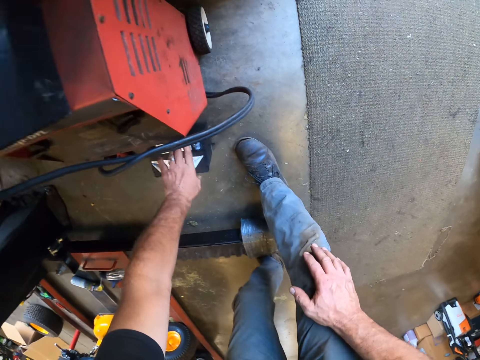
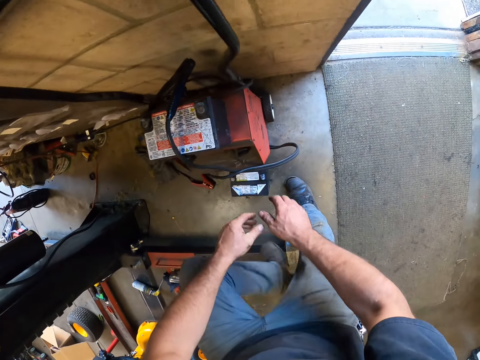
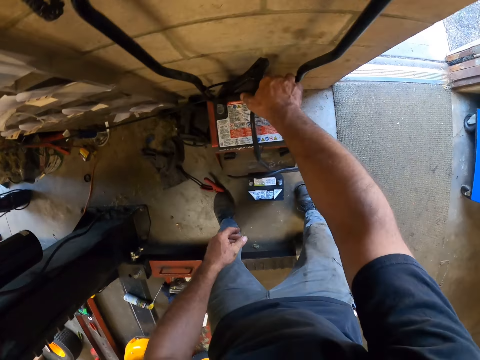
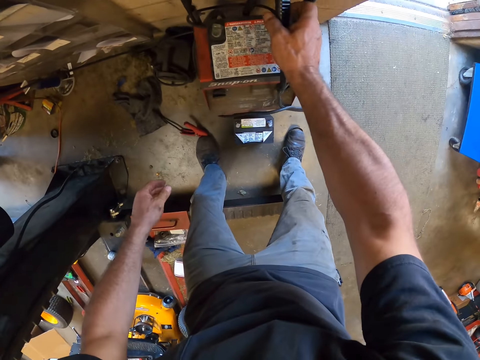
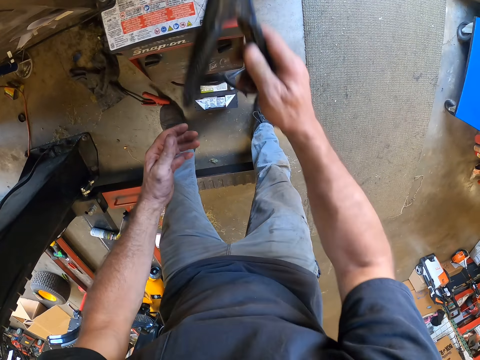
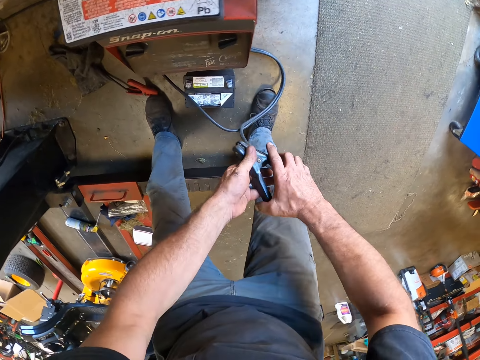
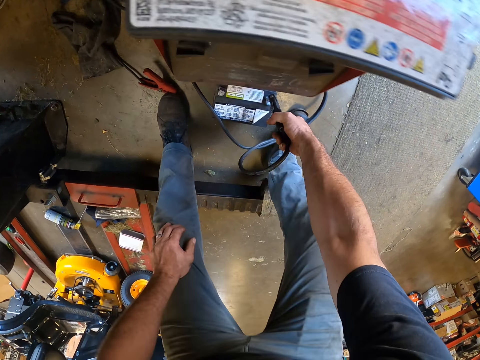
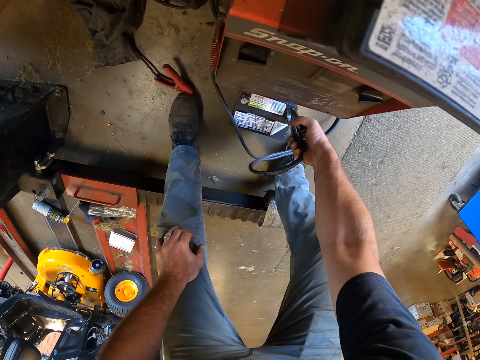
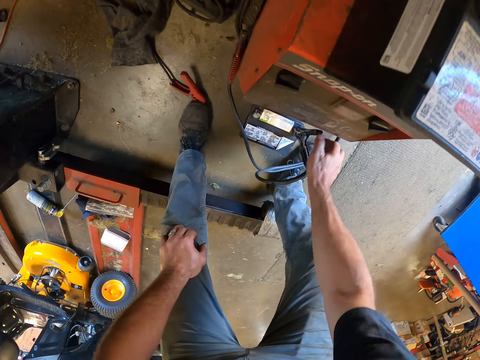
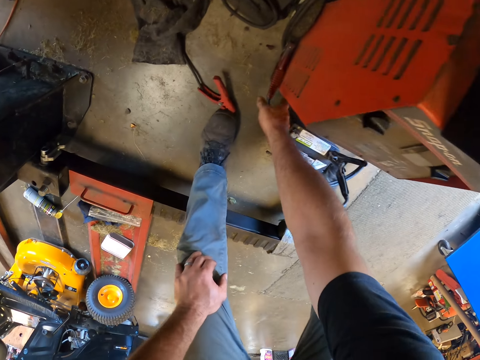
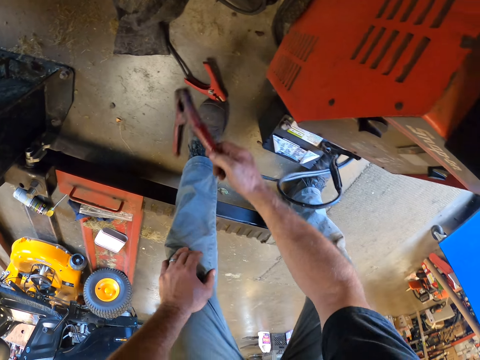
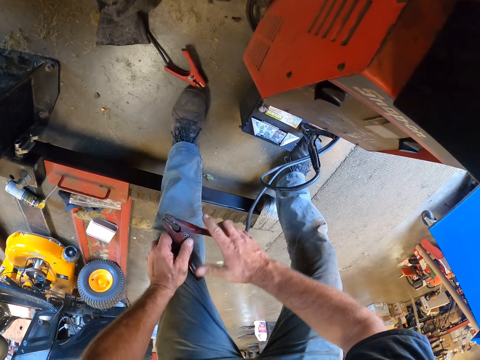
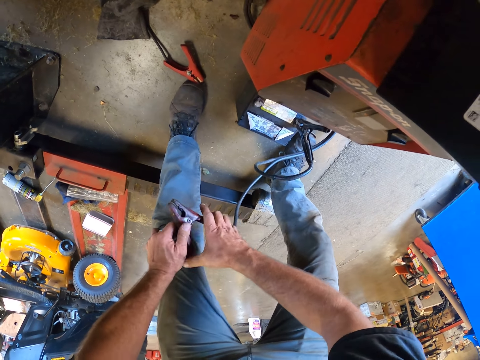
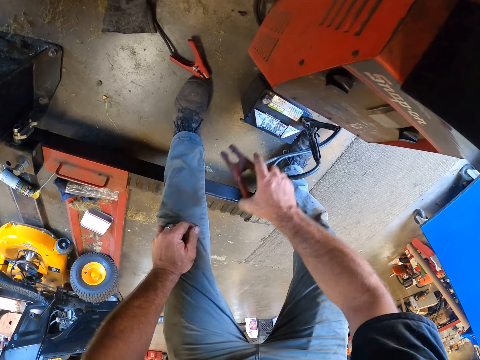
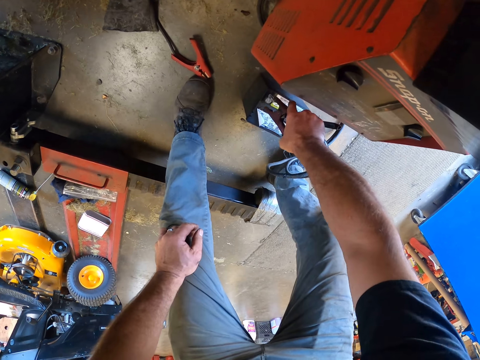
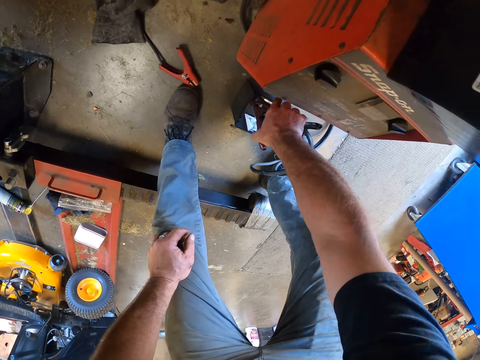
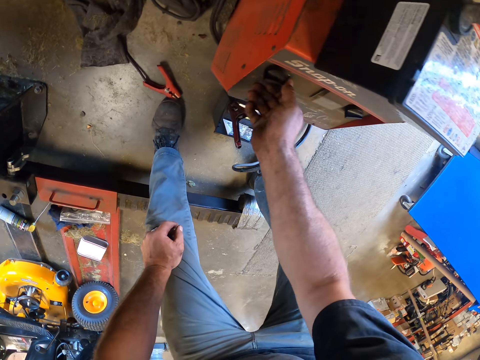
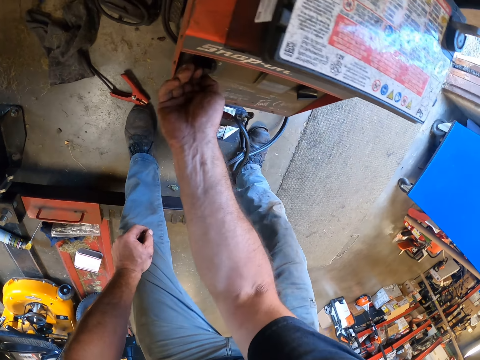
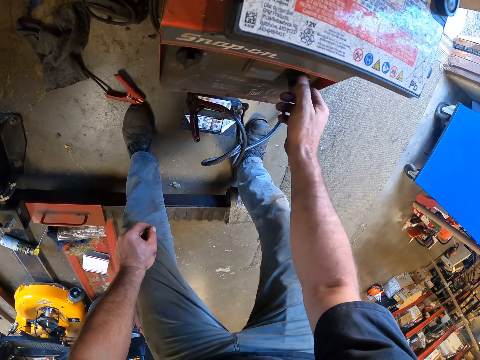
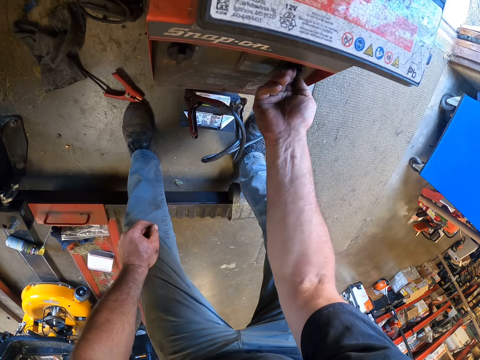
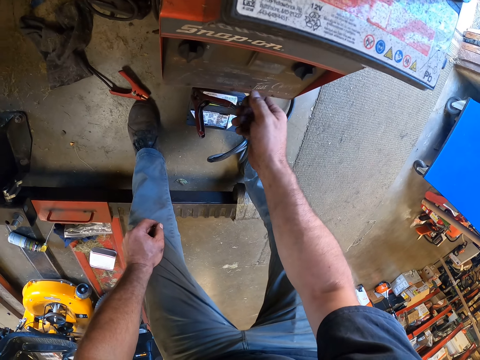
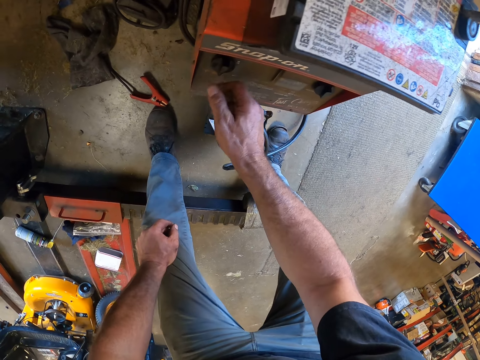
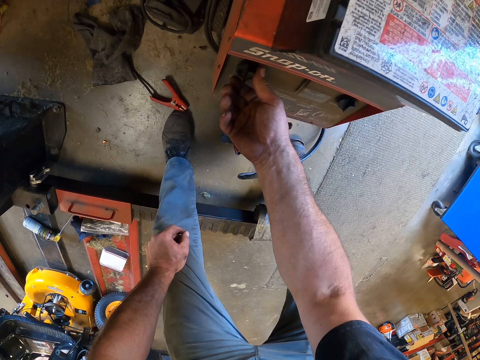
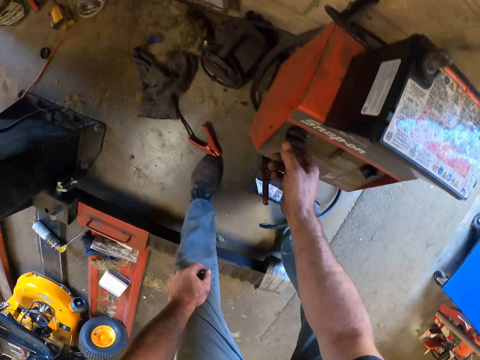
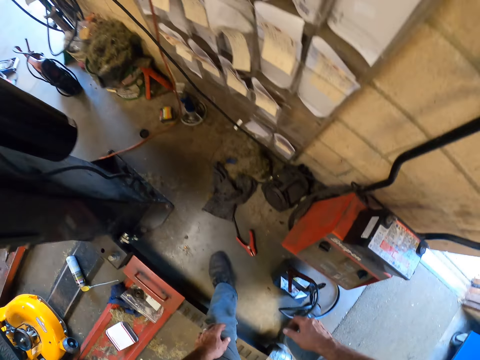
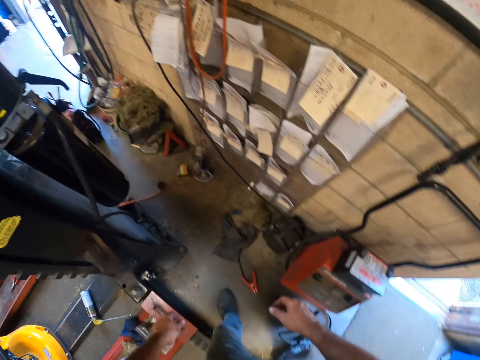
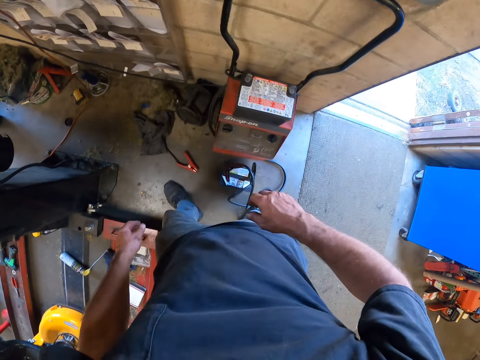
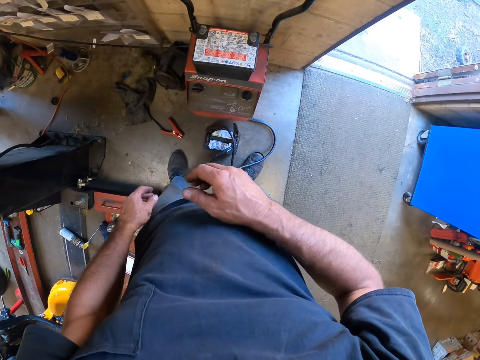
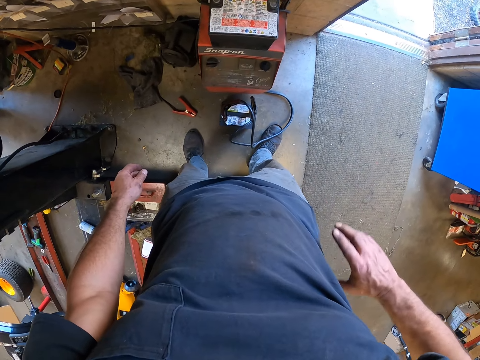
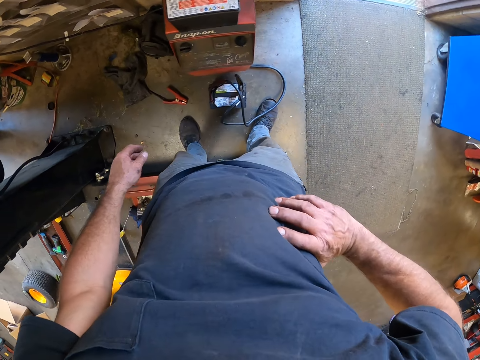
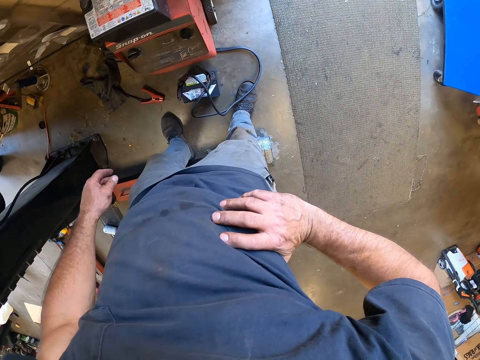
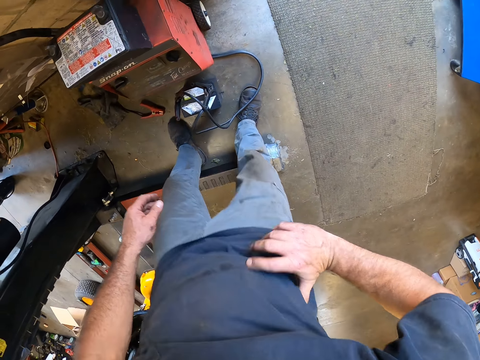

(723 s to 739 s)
The camera wearer puts down the battery. He picks up the battery clip. He holds the battery clip with both hands. He holds the battery clip with one hand. He clips the battery clip to the battery. He picks up a battery clip. He holds the battery clip with both hands. He holds the battery clip with one hand. He clips the battery clip to the battery. He rotates the knob on the generator. He puts on the battery charger. He rotates the other knob on the generator. He rotates the knob on the generator. He stands beside the generator. He puts his hand on his waist.

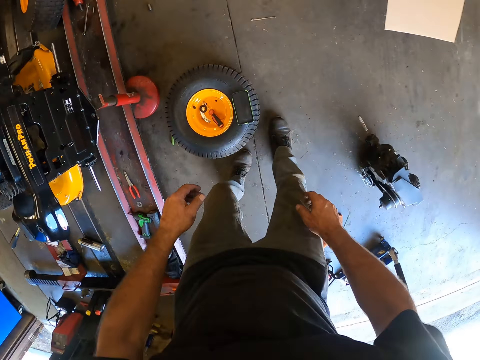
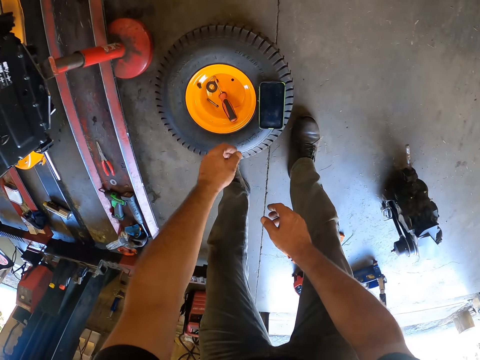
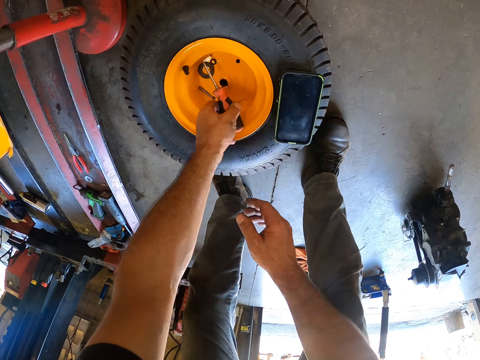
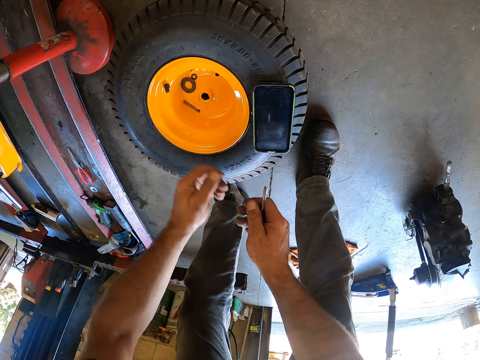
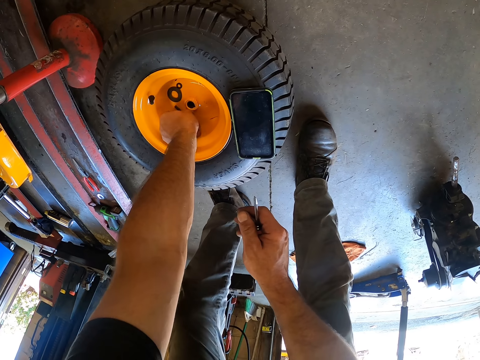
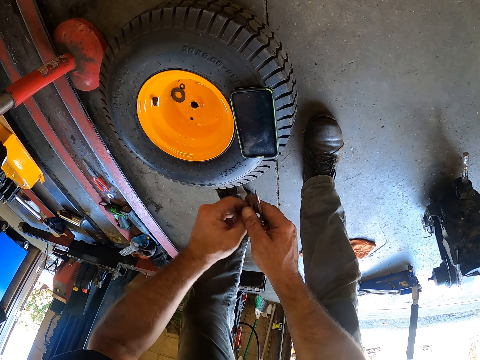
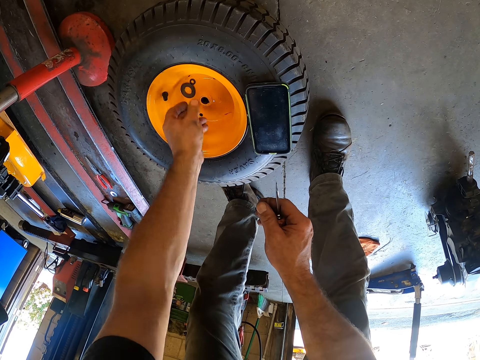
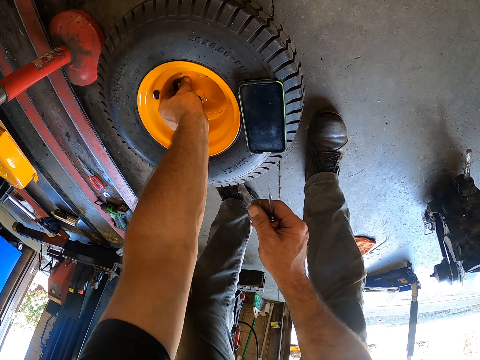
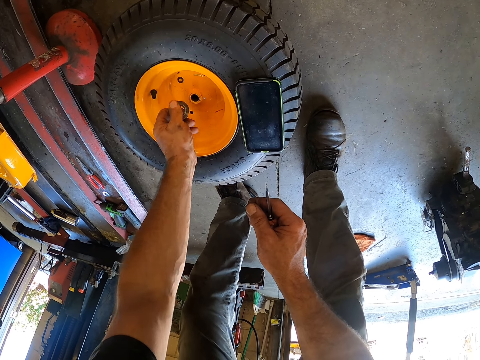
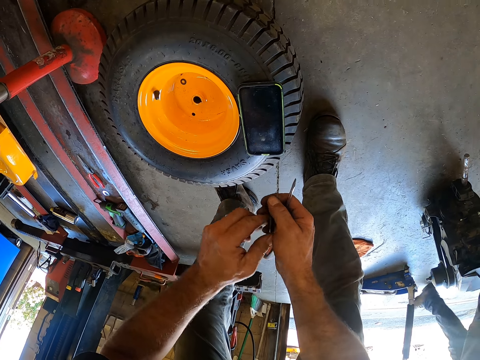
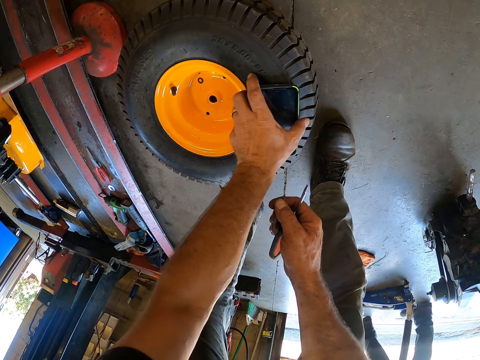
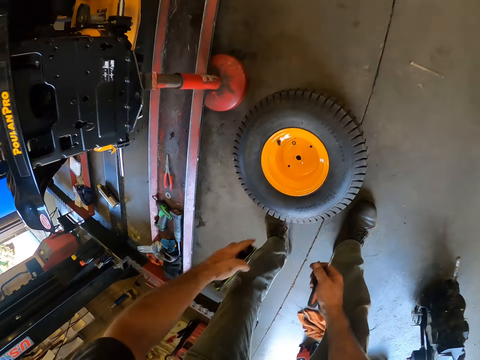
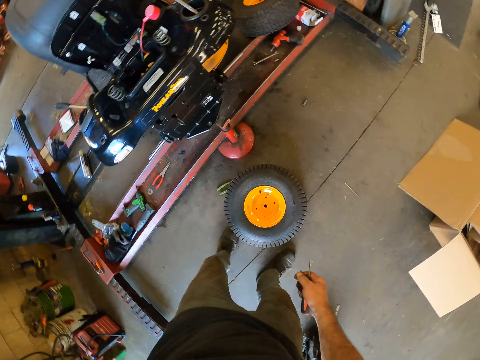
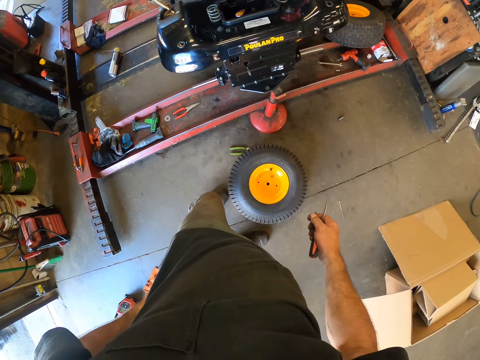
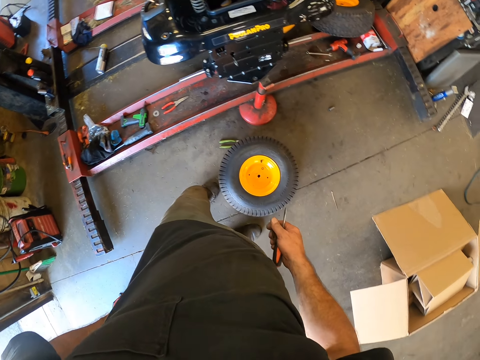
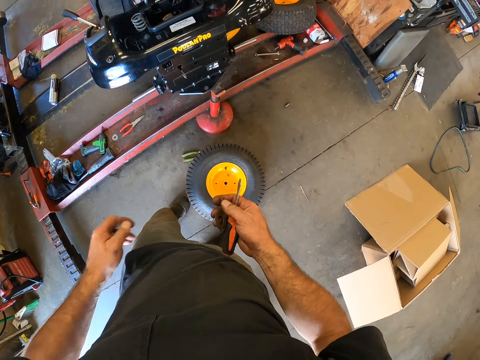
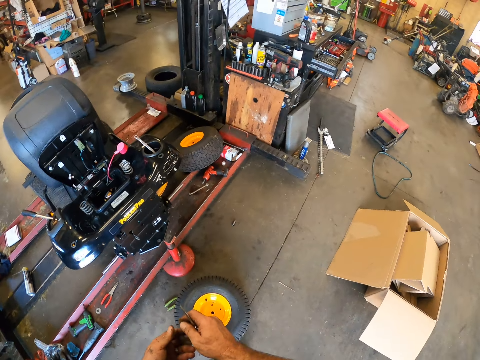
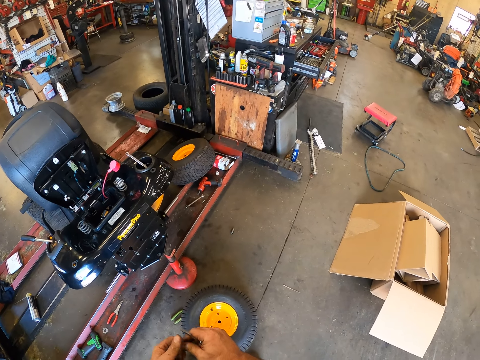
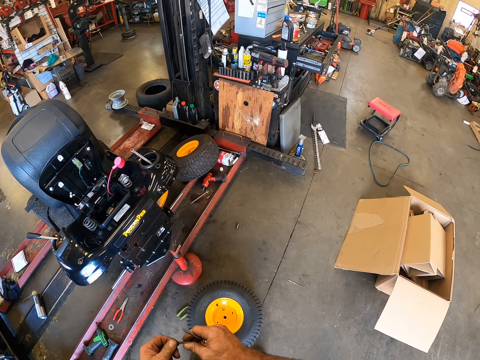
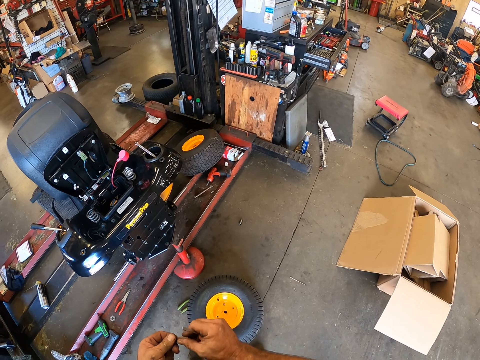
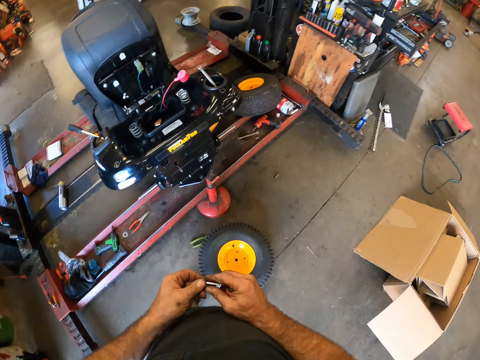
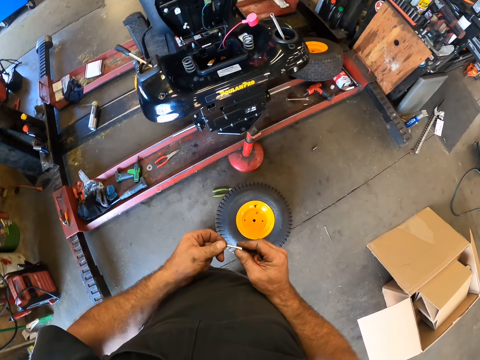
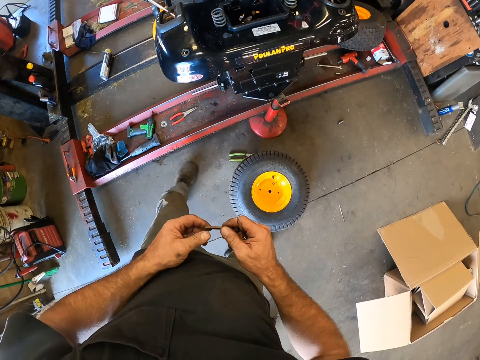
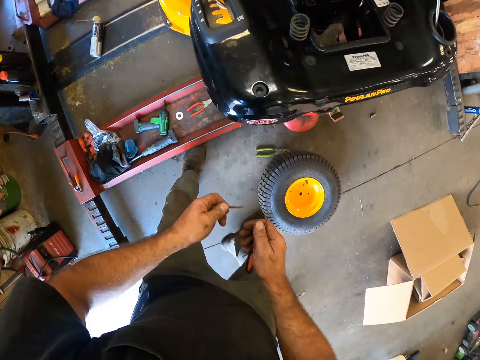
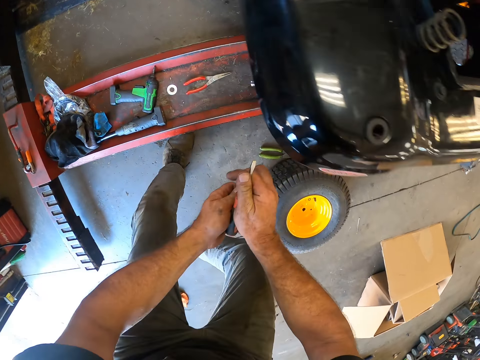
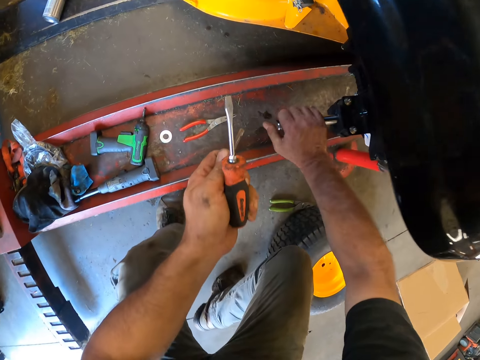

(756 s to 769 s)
The camera wearer picks up the screwdriver. They hold the screwdriver with the other hand. They pick up the hex socket. They take a bolt and nuts. They hold the hex socket with the other hand. They pick up a circular piece and hold the circular piece with the other hand. A man walks on the other side of the workshop. The camera wearer picks up the phone. They put the phone inside the pocket. They look around. They hold the hex socket with both hands.
